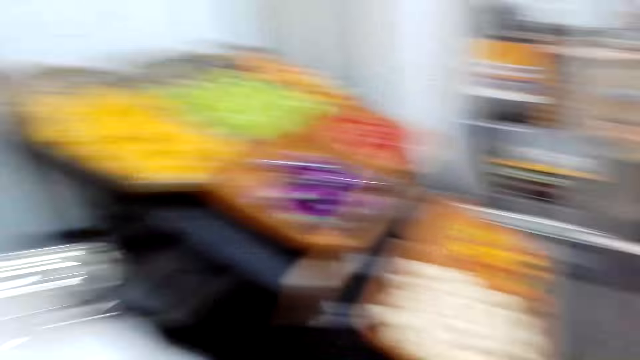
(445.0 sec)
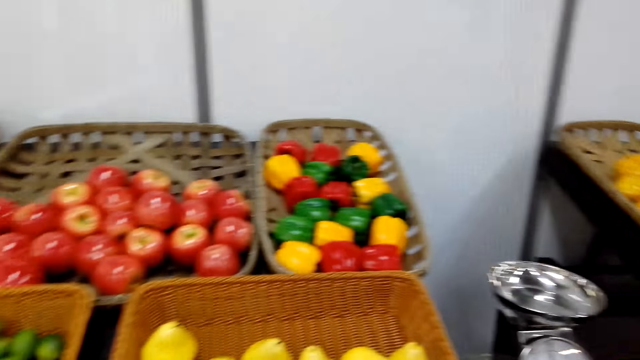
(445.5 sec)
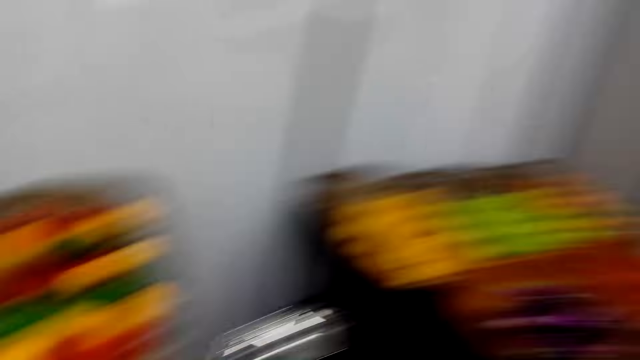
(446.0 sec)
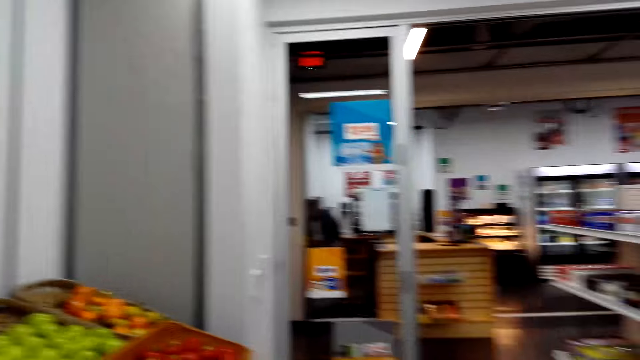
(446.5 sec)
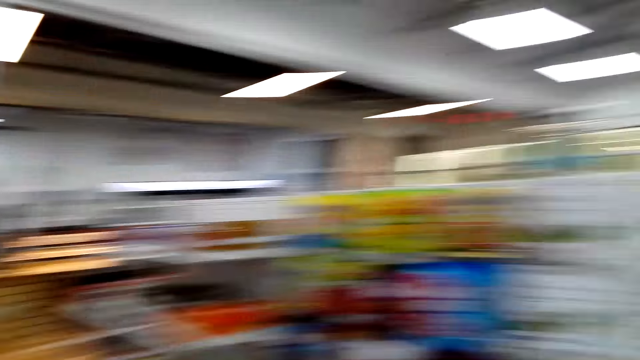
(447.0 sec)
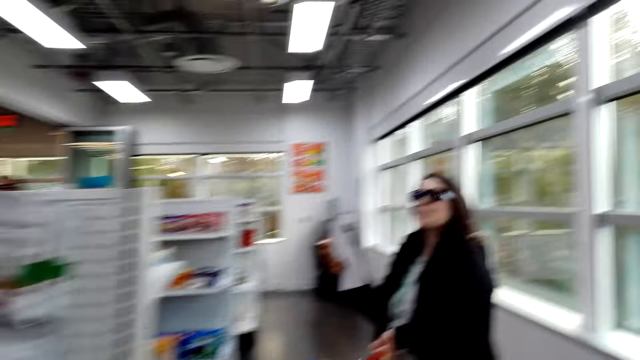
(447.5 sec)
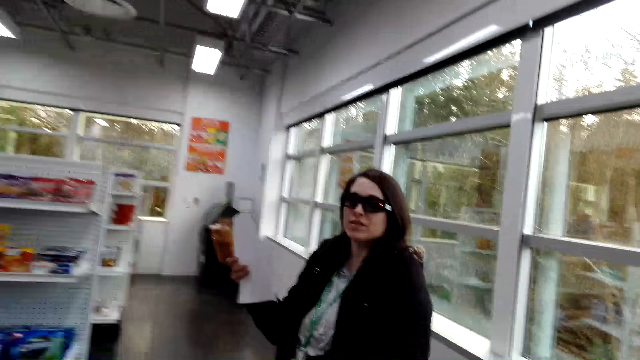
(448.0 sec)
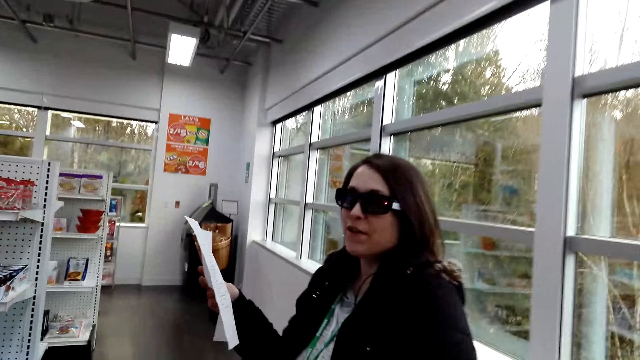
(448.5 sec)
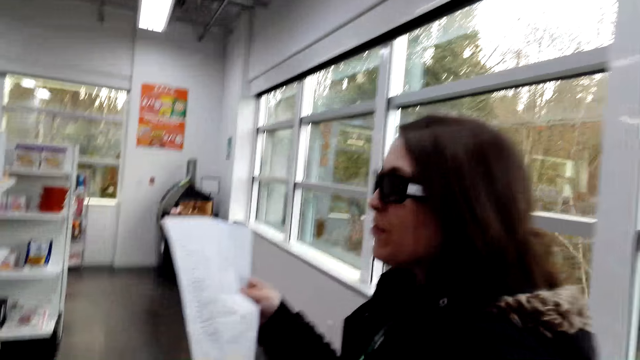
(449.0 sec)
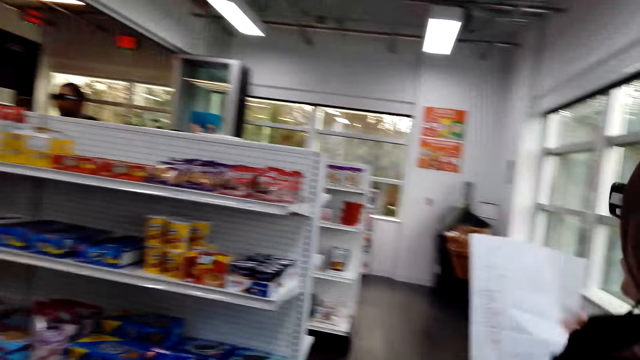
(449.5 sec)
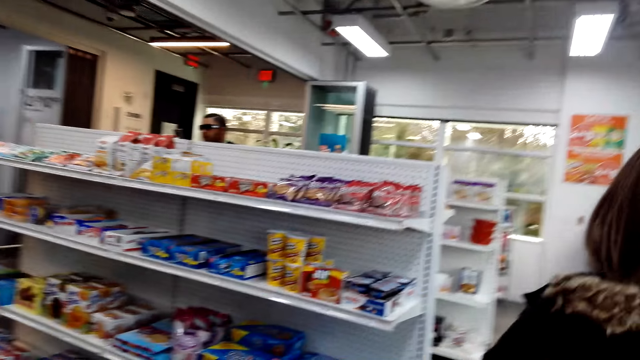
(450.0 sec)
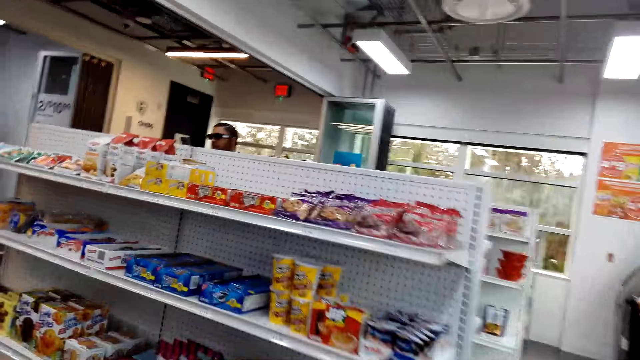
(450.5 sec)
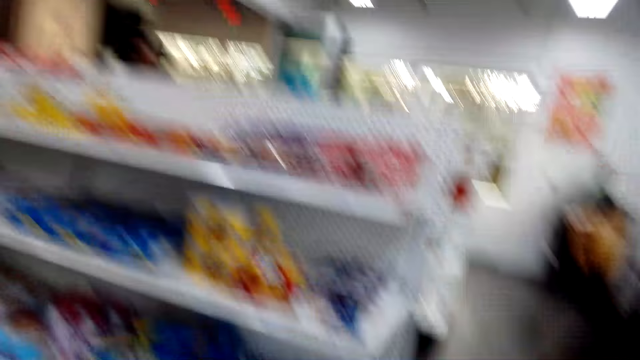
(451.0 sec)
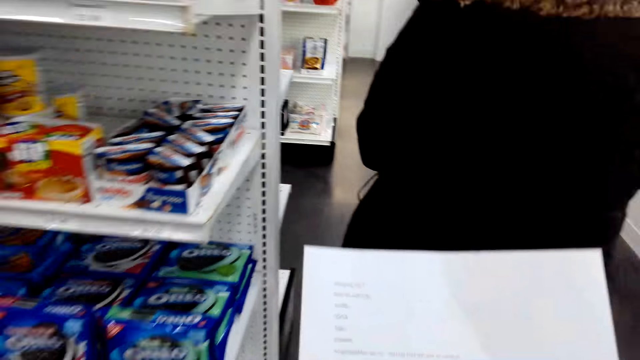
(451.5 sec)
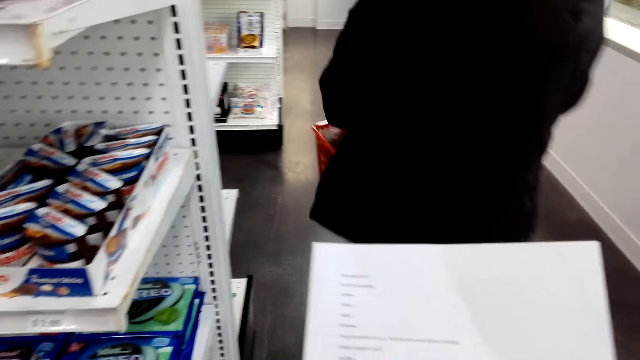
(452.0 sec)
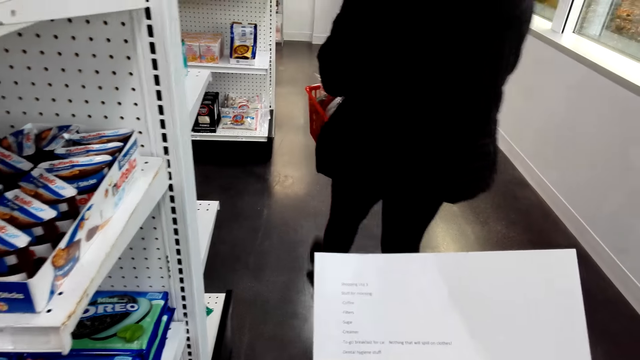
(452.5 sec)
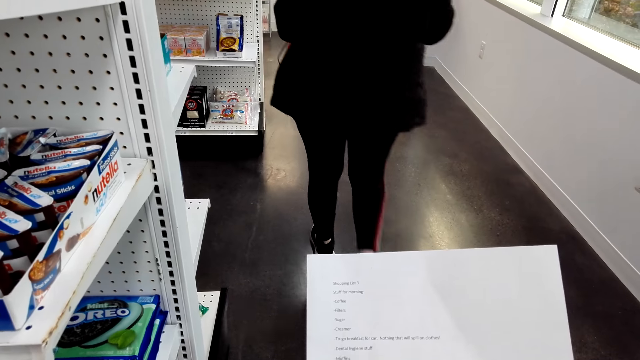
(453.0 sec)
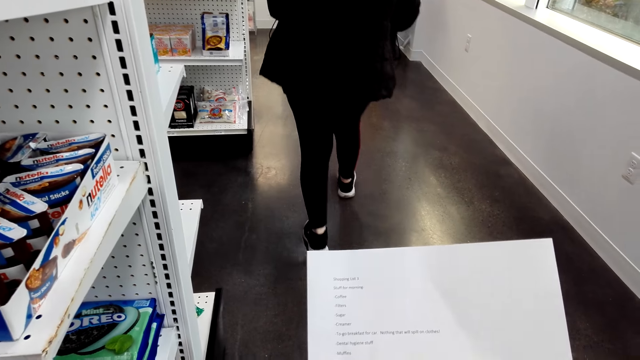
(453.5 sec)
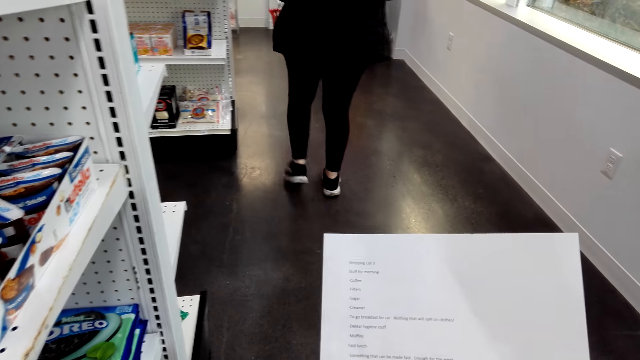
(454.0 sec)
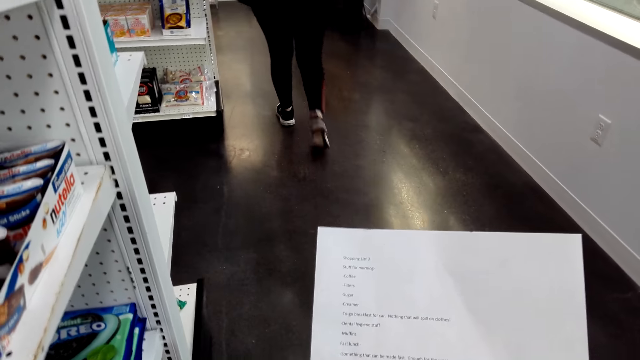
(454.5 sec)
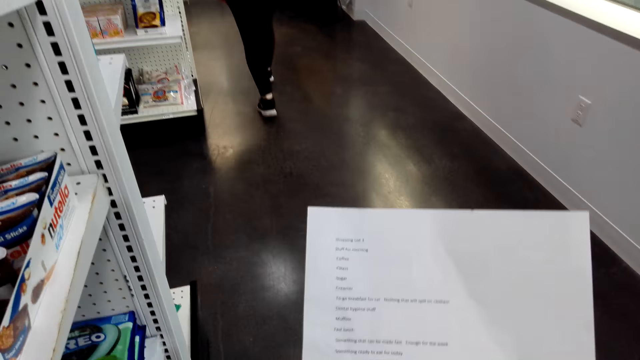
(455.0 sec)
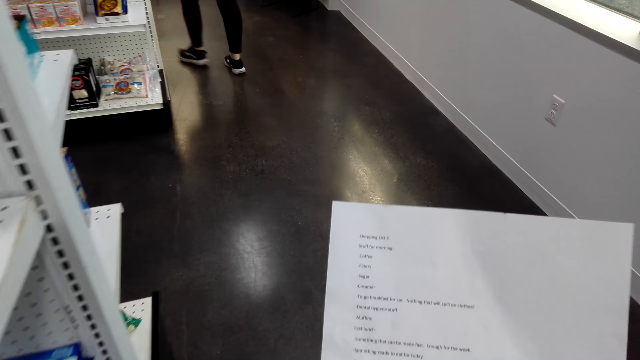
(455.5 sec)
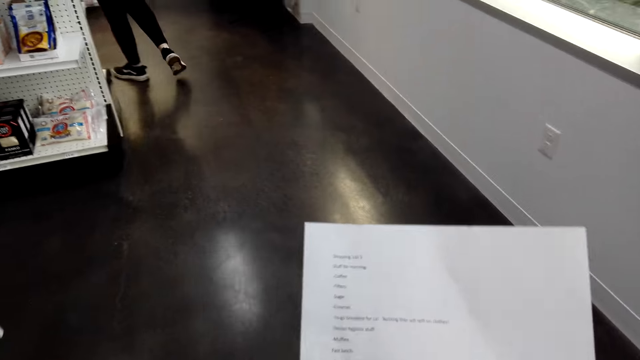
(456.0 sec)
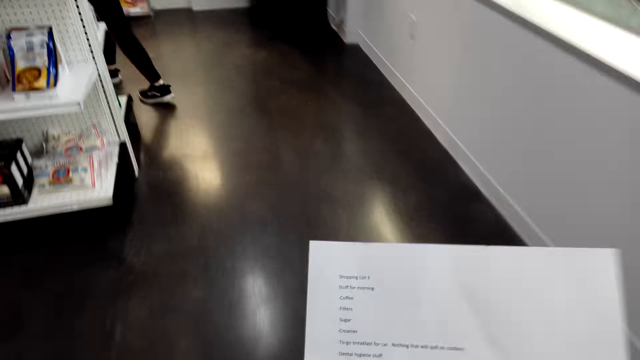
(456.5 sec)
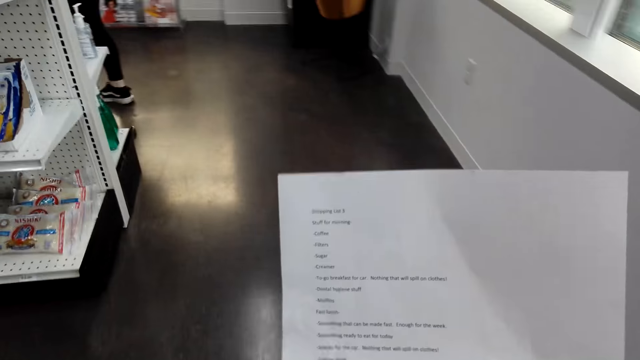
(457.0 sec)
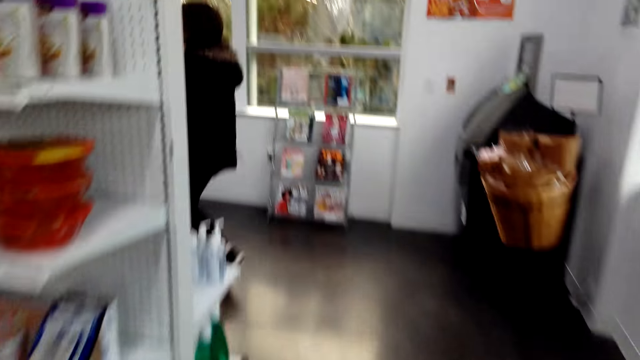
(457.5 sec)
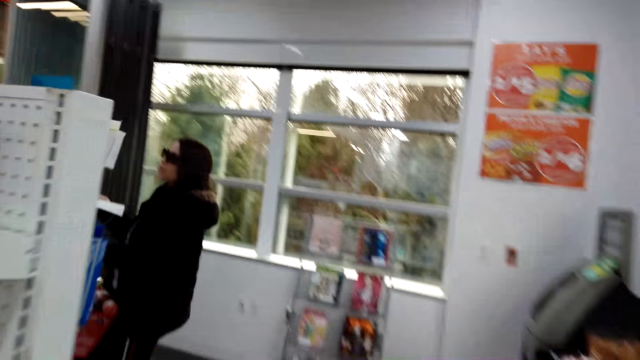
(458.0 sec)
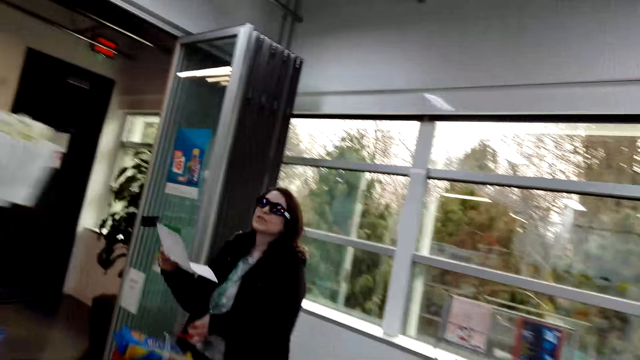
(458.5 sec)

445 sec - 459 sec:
The camera wearer walks towards a woman. The woman talks to the camera wearer. The camera wearer follows the woman. The woman walks away from the camera wearer. The camera wearer follows the woman.

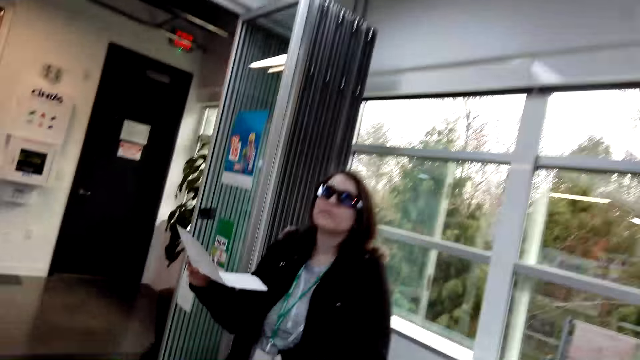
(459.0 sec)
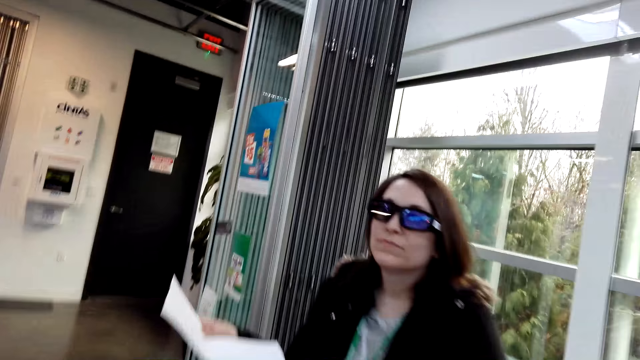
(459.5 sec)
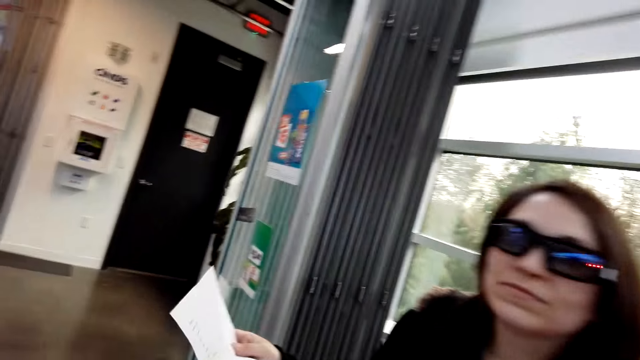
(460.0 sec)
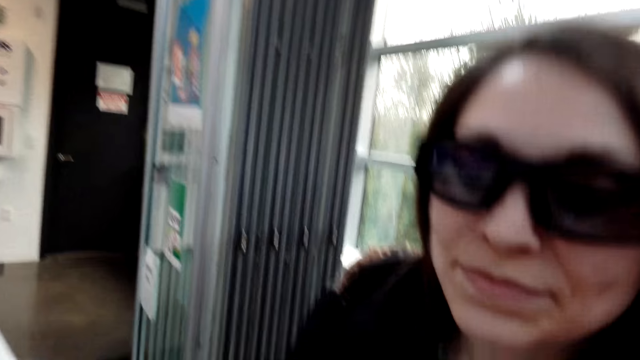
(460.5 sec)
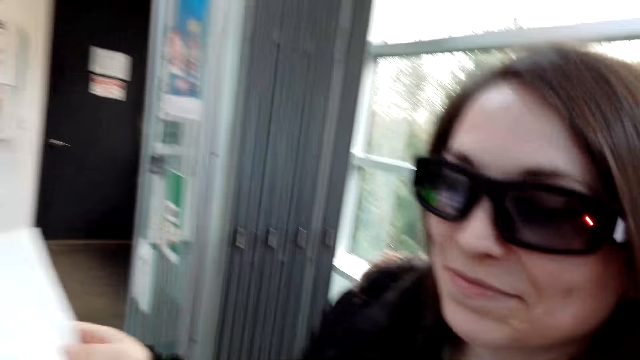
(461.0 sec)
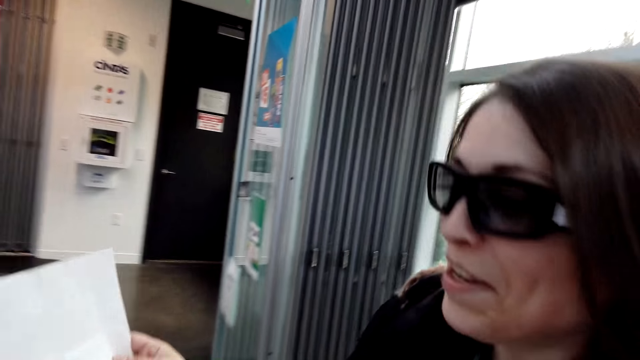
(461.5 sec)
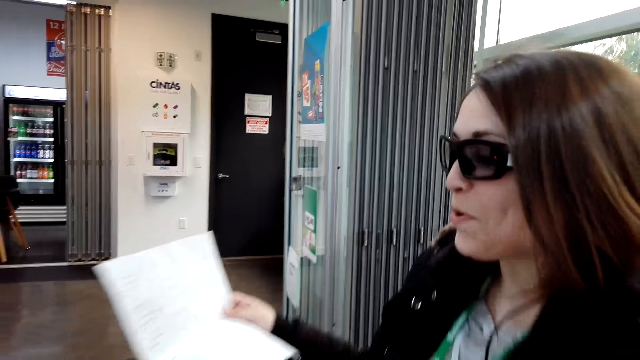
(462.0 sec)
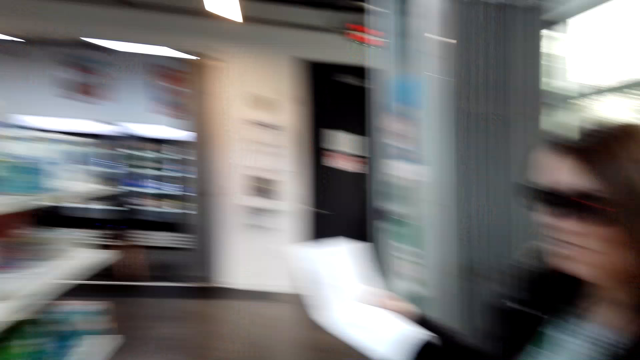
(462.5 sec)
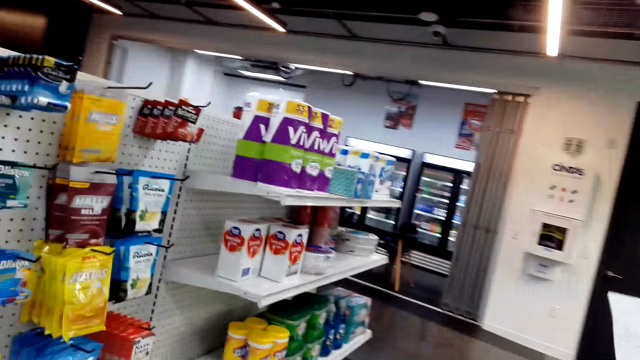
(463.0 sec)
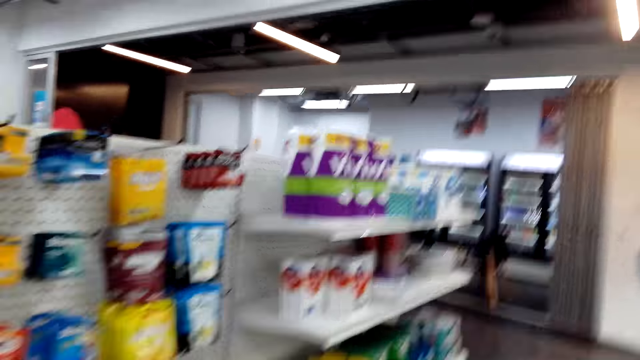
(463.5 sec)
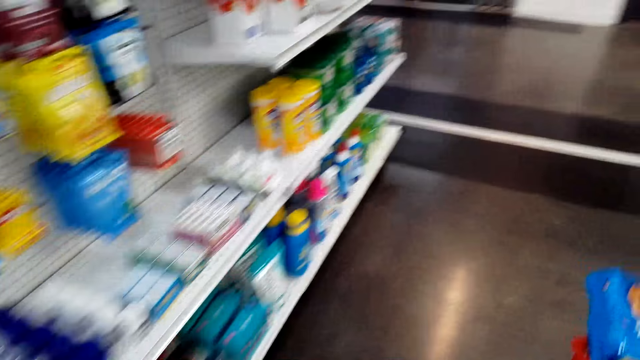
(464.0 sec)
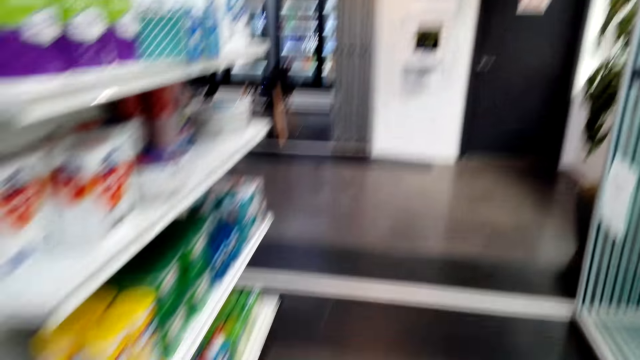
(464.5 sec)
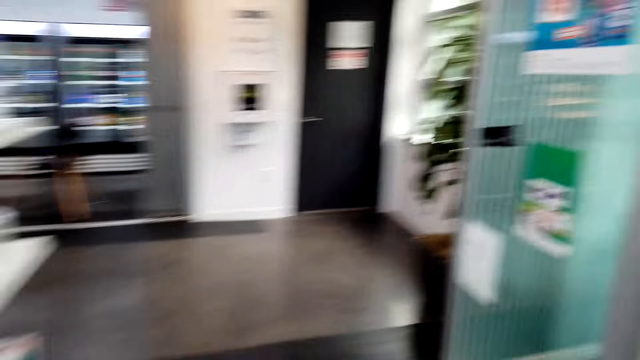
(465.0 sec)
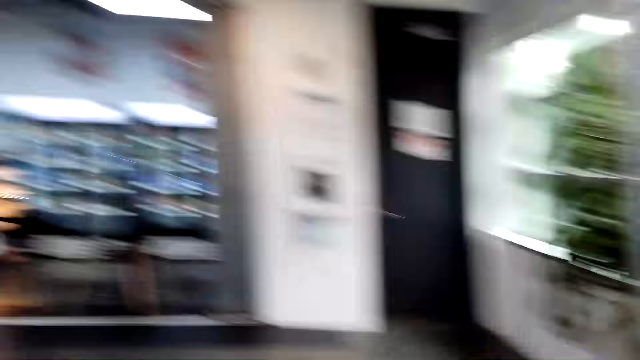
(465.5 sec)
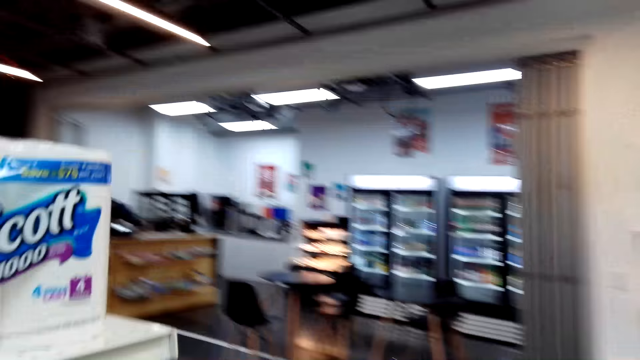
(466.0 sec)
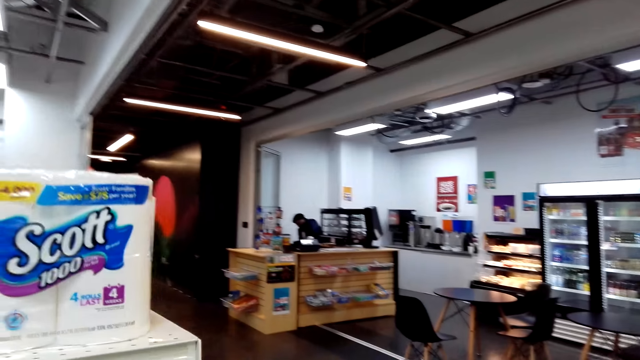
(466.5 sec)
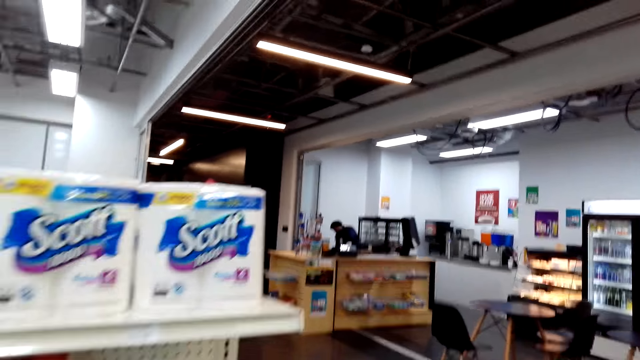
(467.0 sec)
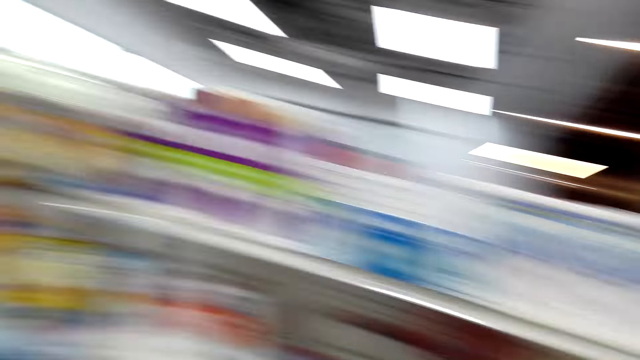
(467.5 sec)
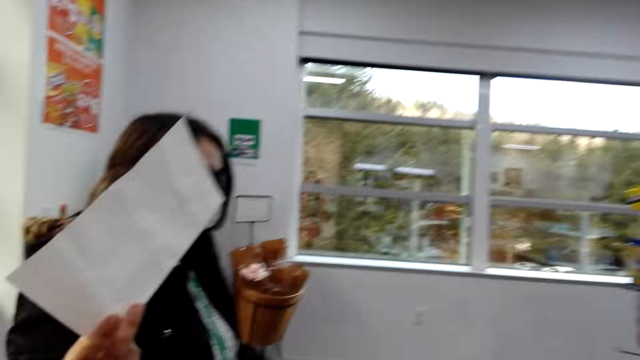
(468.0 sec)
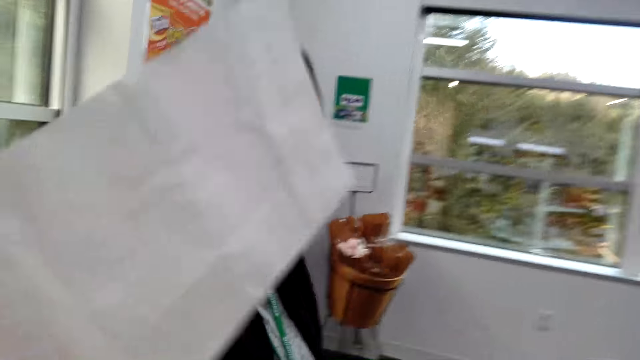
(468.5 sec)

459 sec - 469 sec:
The camera wearer talks to a woman.
